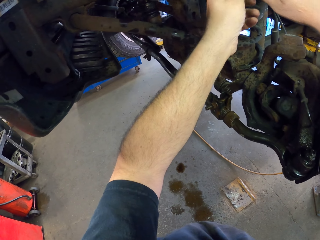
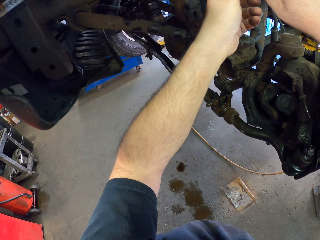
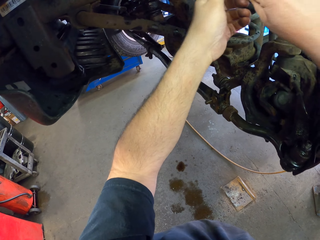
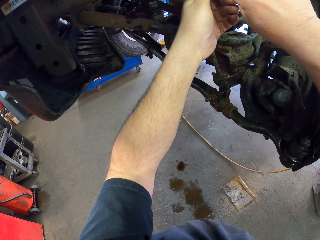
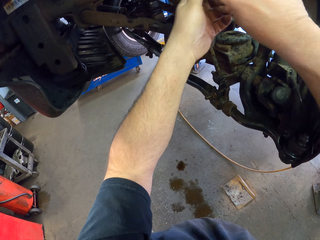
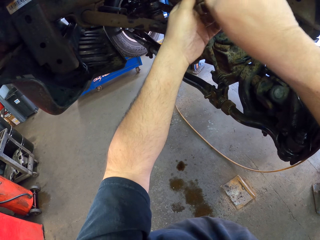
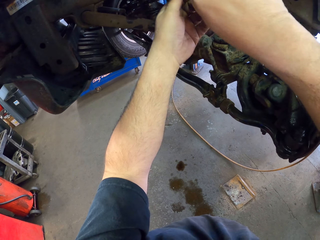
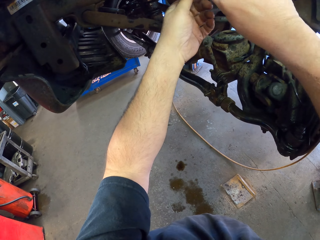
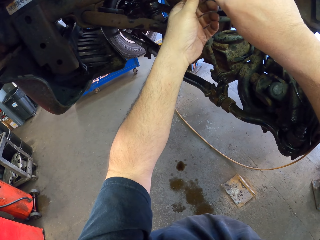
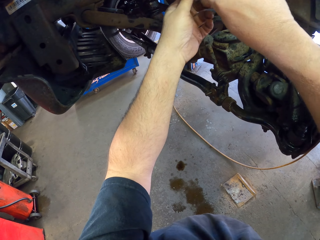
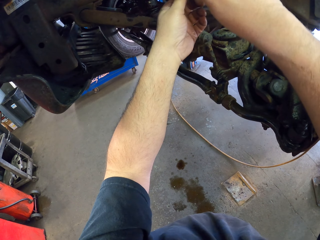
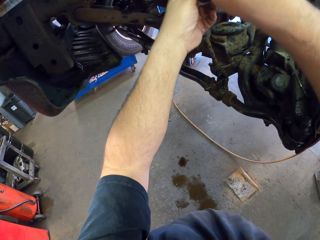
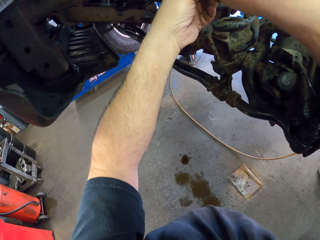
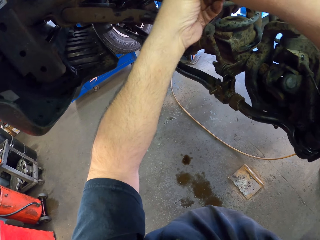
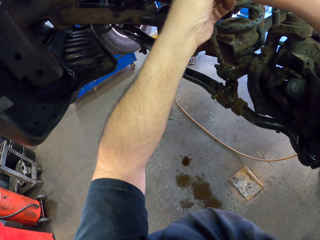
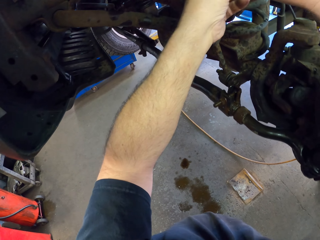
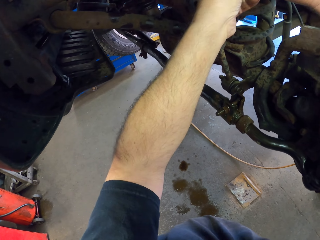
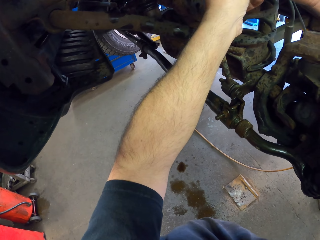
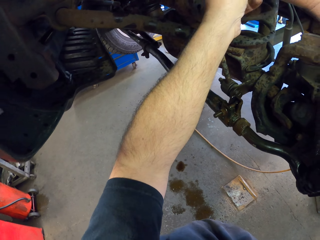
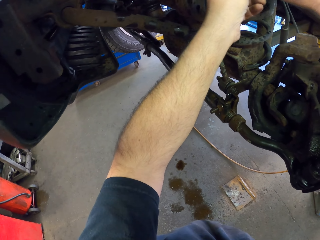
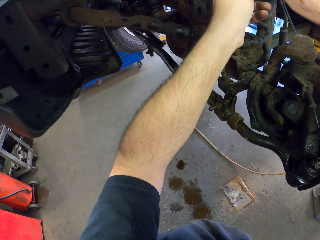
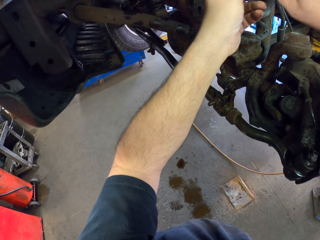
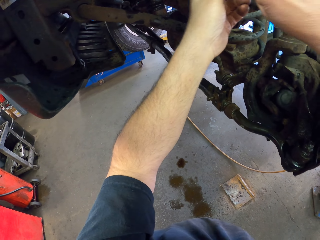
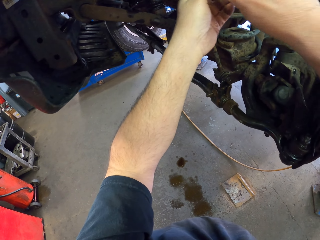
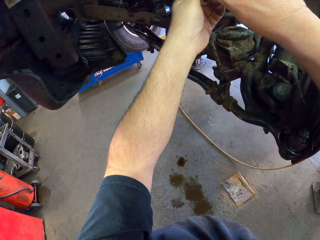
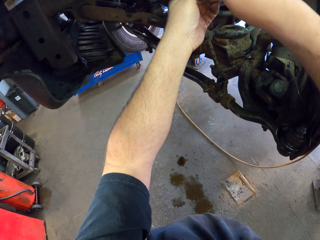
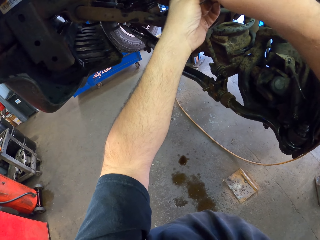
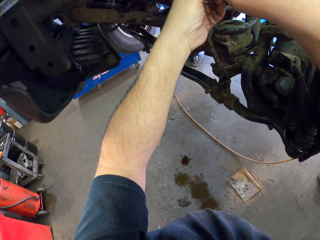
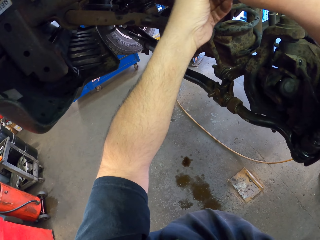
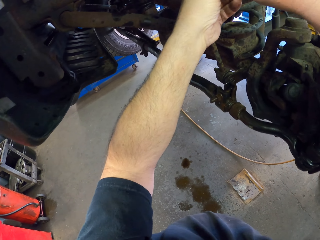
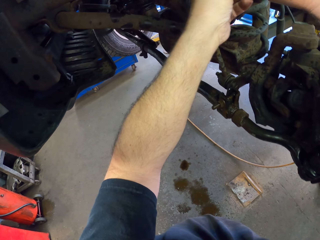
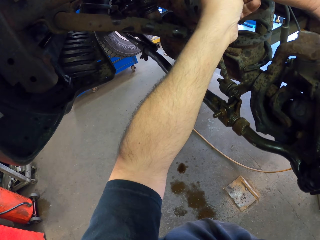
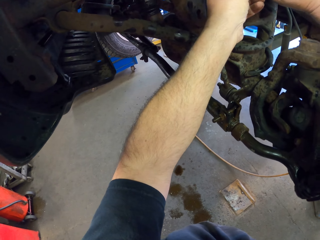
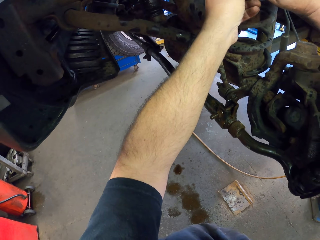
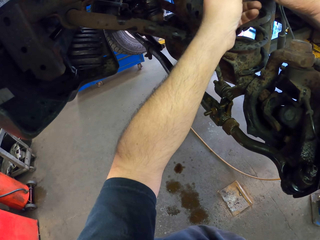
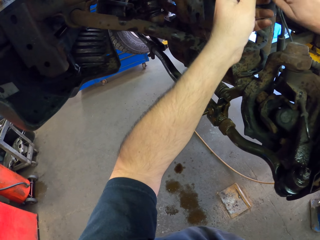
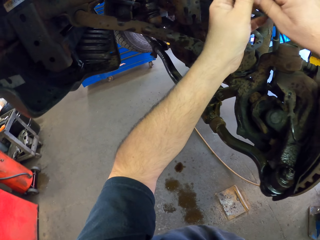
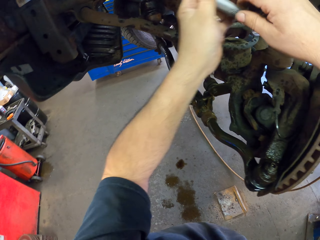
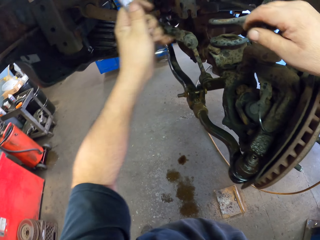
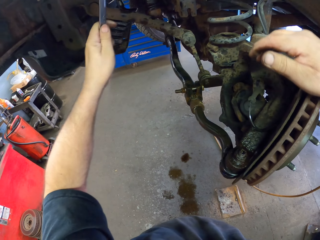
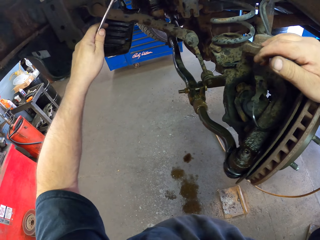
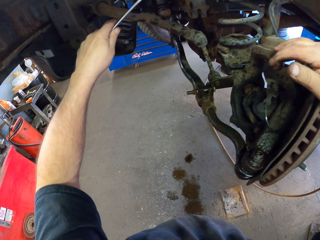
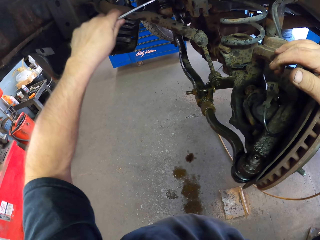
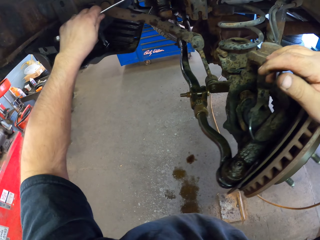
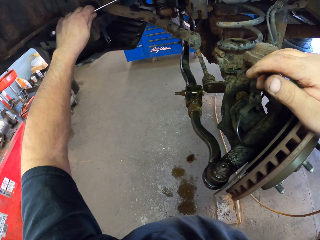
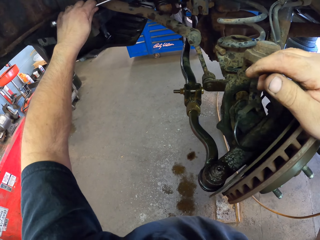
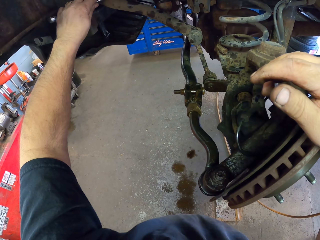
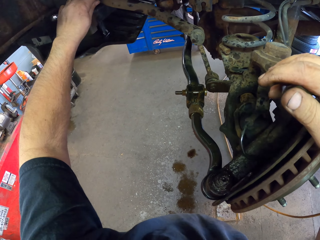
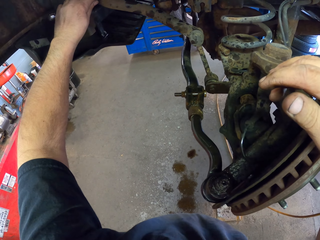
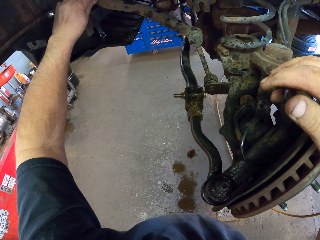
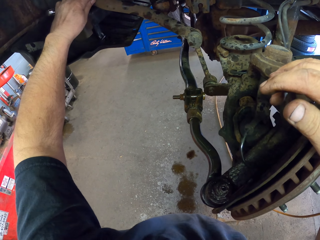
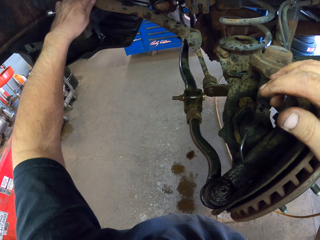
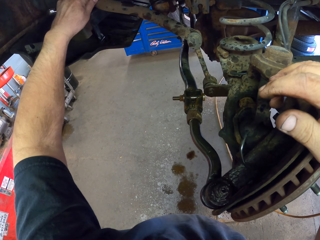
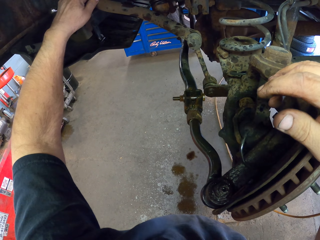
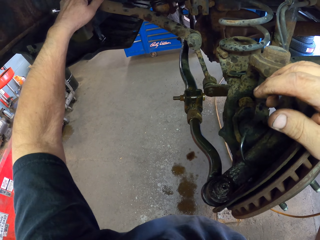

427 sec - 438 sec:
The camera wearer unfastens something with a spanner. They unfasten something with the spanner again. They put the spanner on the nut.

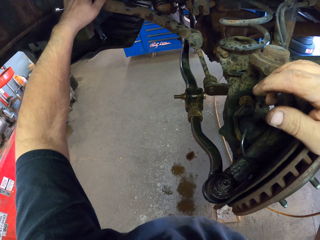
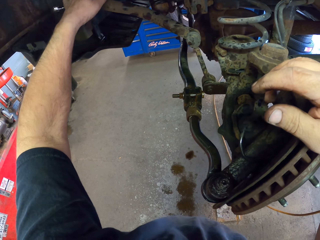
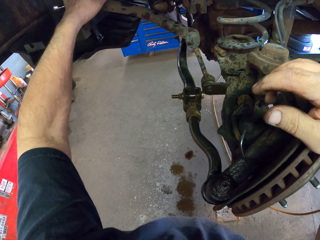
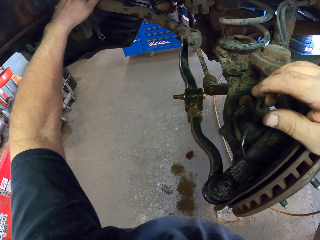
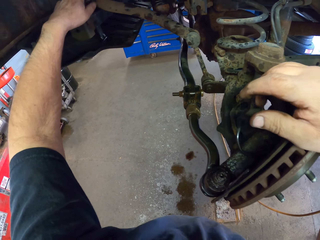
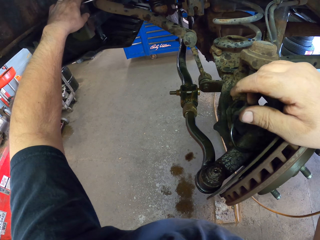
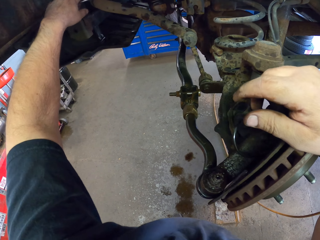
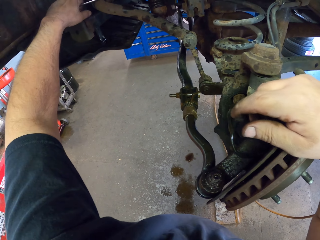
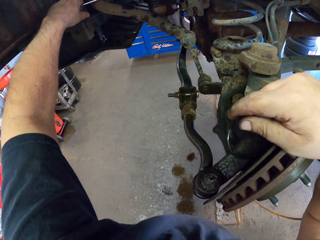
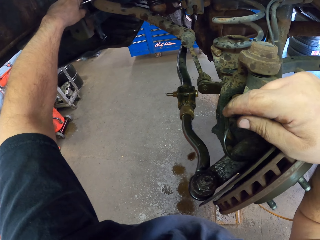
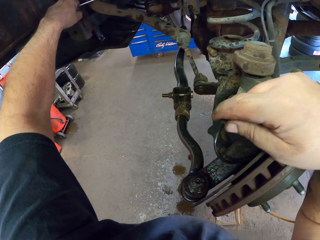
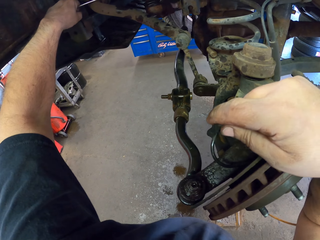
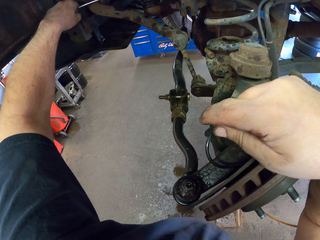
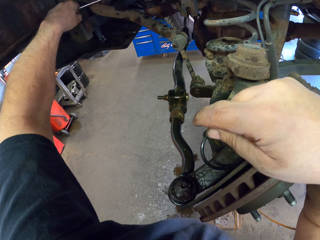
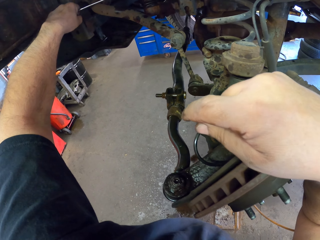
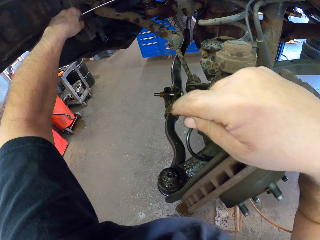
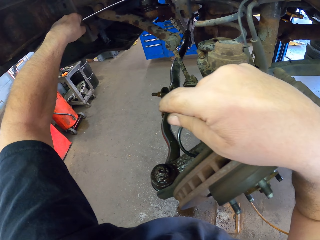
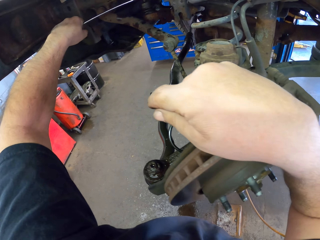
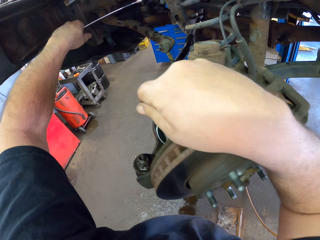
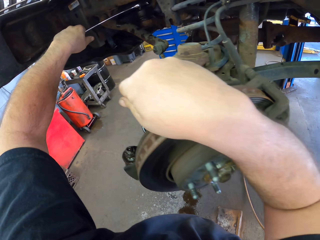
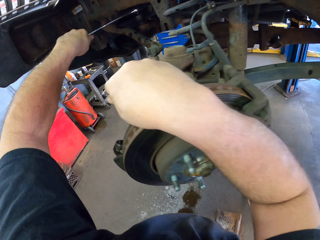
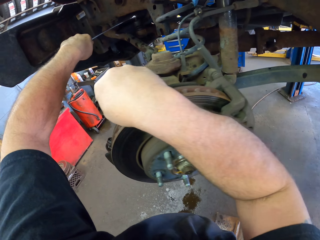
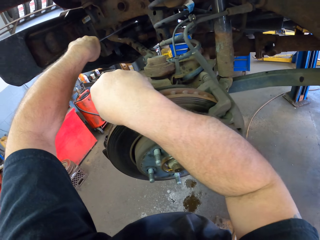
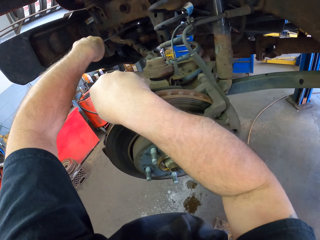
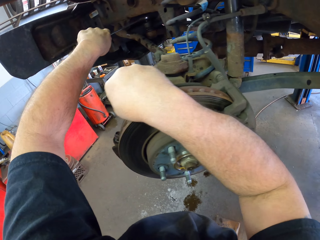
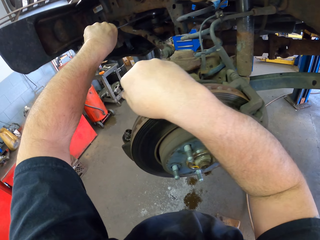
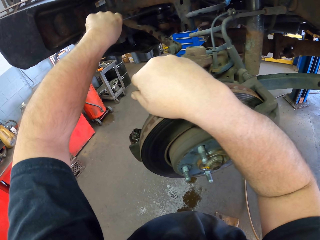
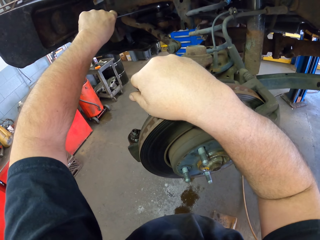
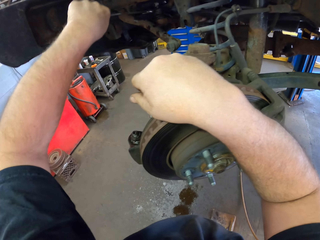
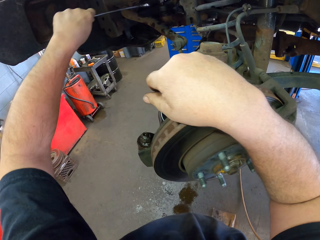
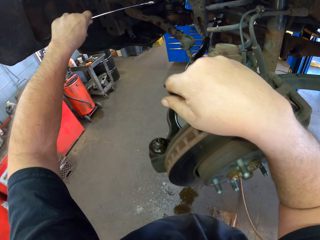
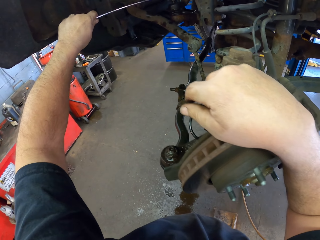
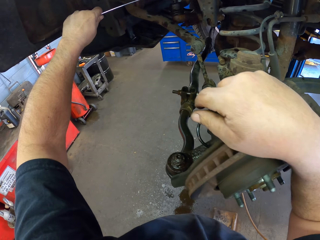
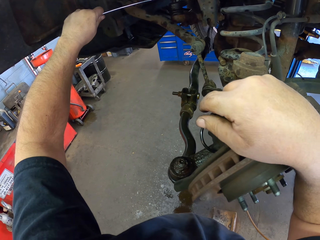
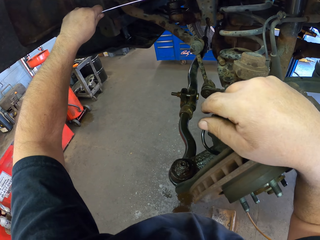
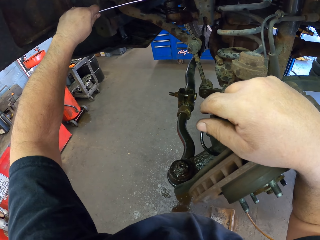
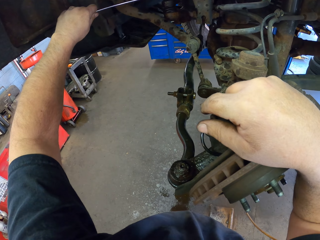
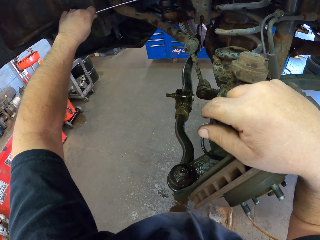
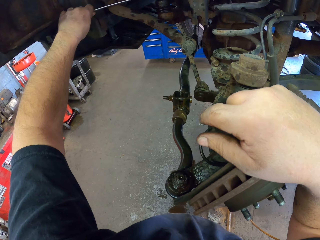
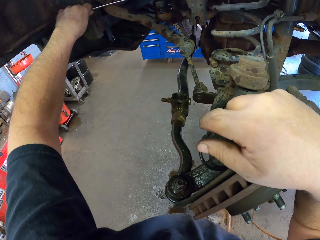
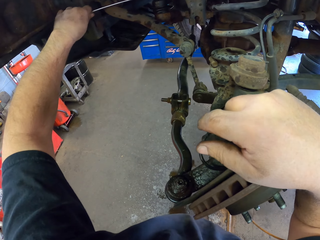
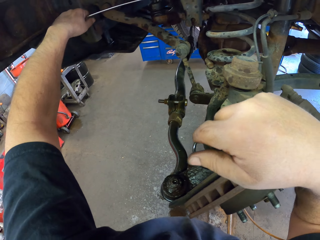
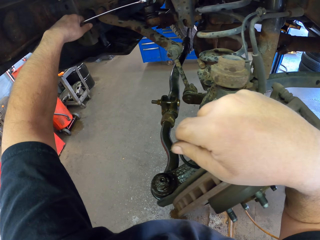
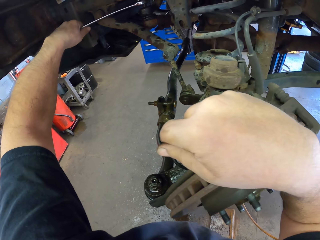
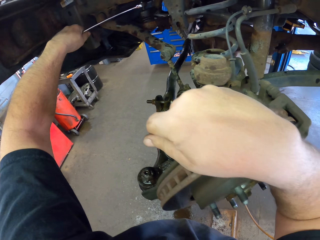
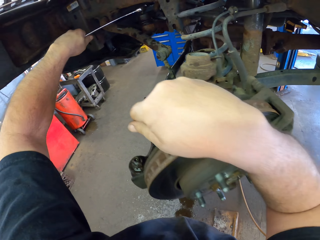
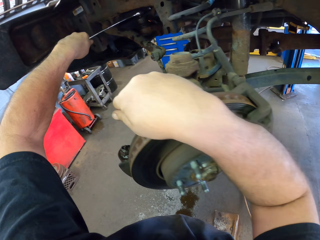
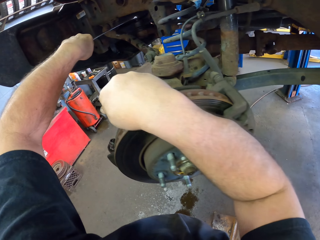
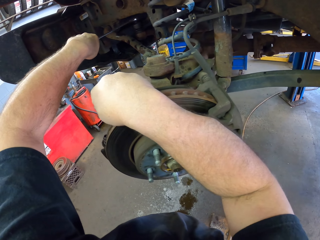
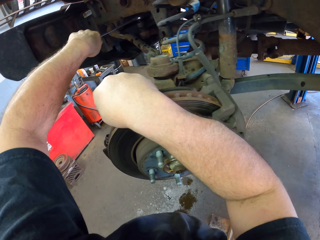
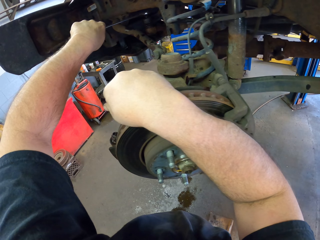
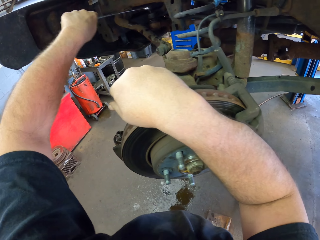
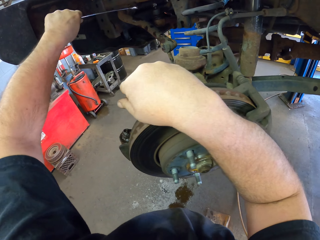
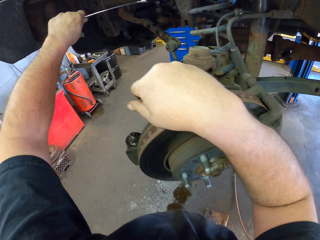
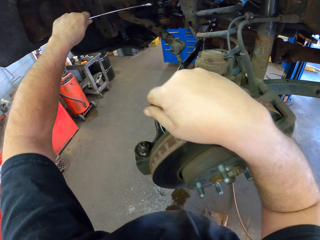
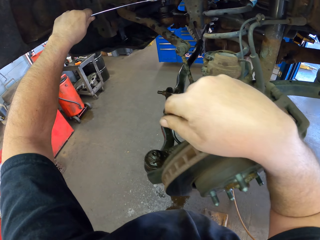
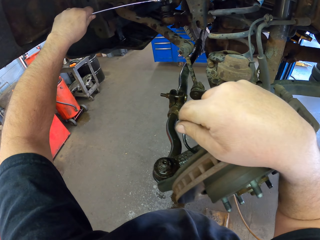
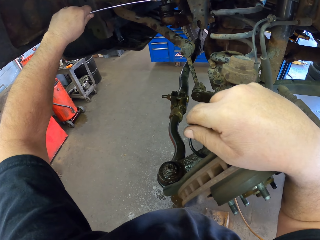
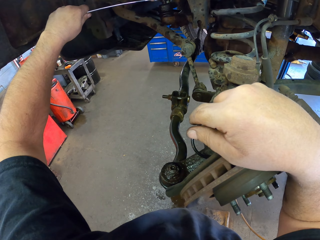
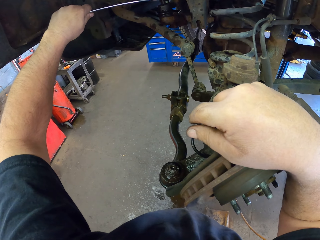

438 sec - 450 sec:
The camera wearer unfastens something with a spanner. They adjust the nut. They unfasten something with the spanner.
